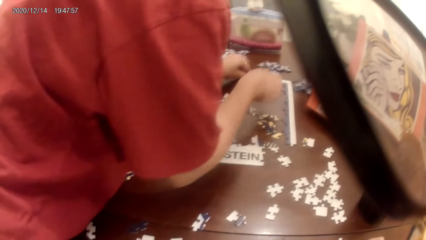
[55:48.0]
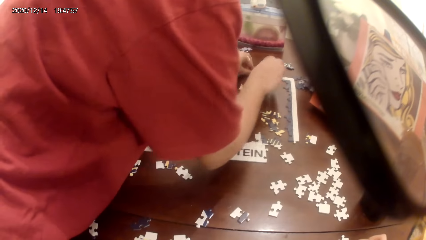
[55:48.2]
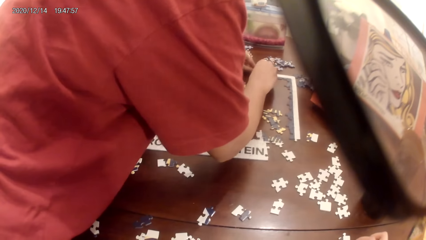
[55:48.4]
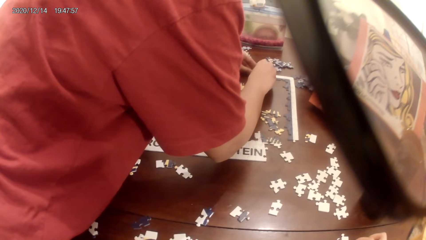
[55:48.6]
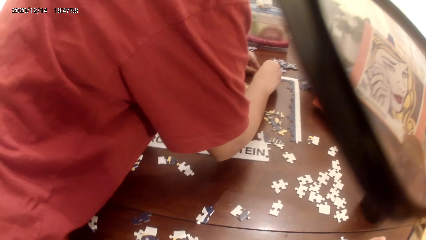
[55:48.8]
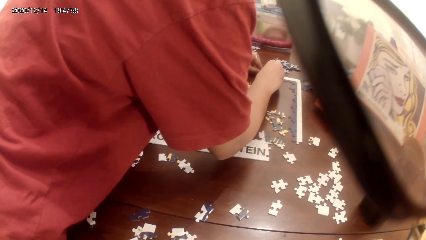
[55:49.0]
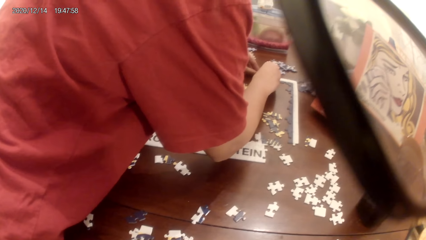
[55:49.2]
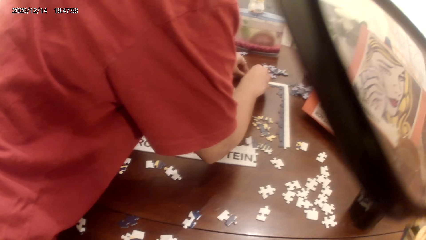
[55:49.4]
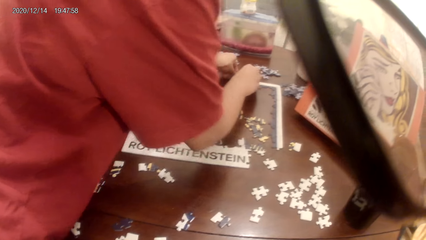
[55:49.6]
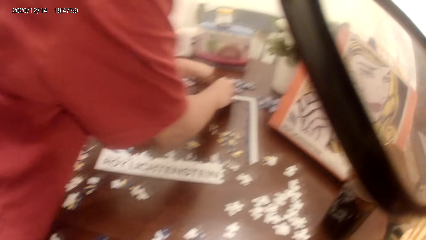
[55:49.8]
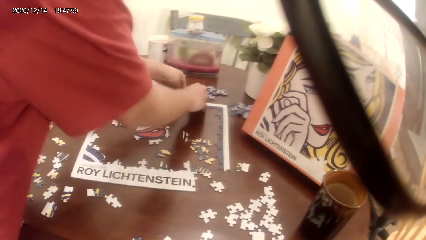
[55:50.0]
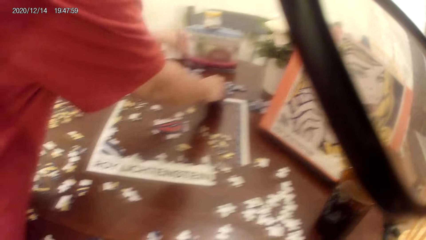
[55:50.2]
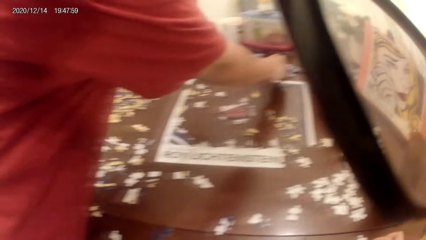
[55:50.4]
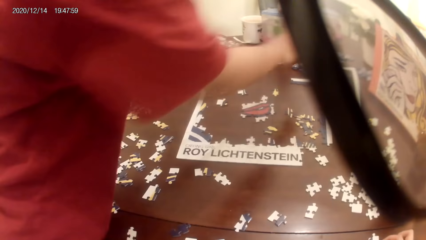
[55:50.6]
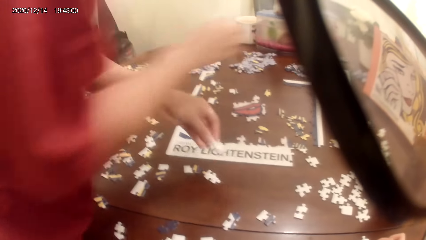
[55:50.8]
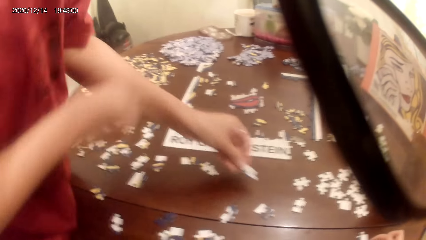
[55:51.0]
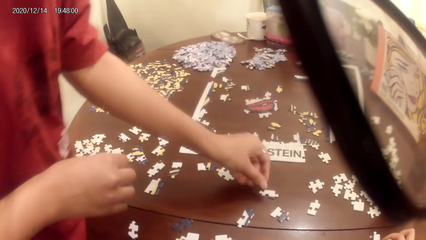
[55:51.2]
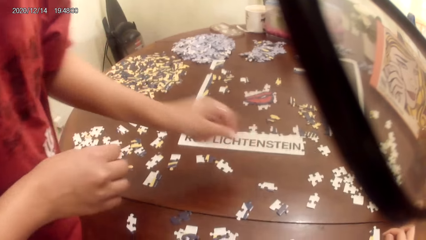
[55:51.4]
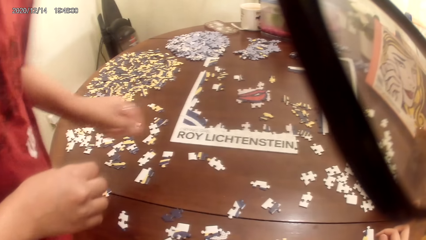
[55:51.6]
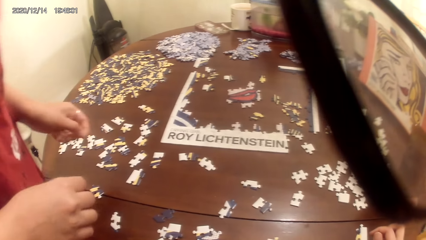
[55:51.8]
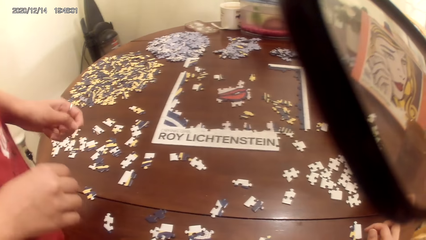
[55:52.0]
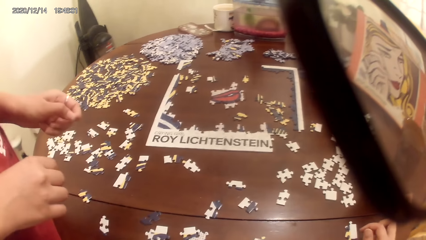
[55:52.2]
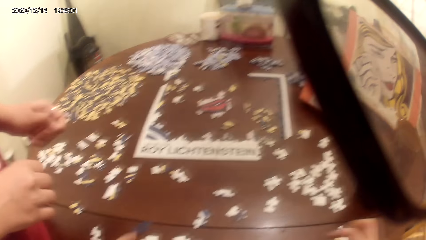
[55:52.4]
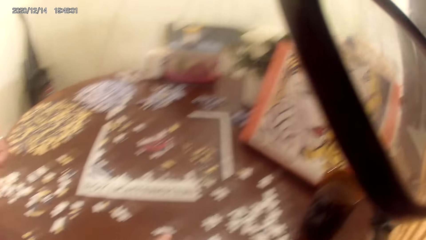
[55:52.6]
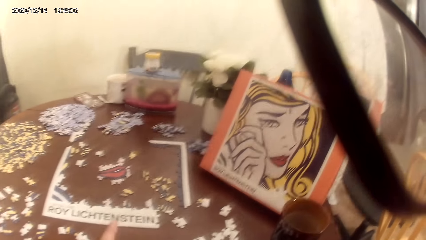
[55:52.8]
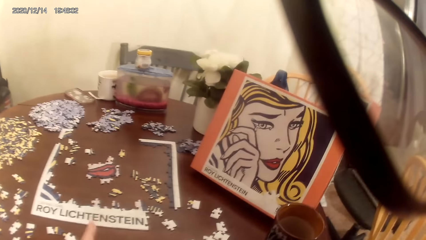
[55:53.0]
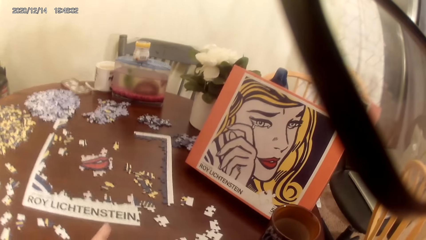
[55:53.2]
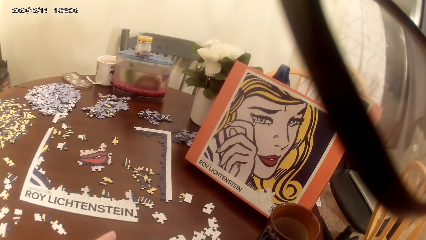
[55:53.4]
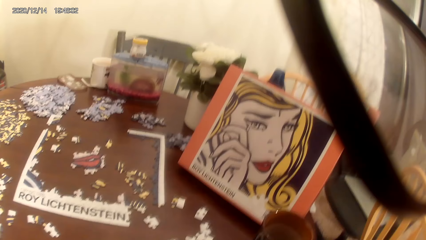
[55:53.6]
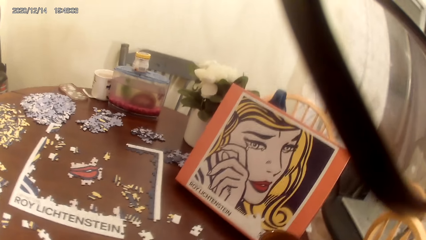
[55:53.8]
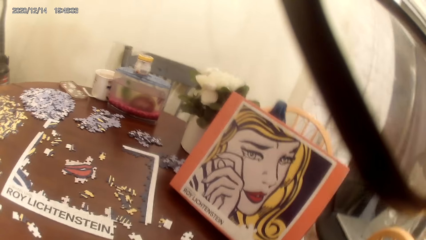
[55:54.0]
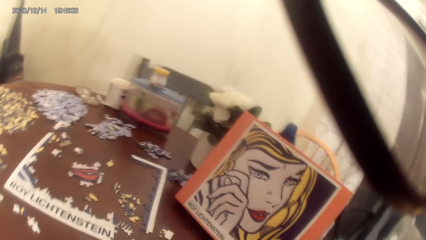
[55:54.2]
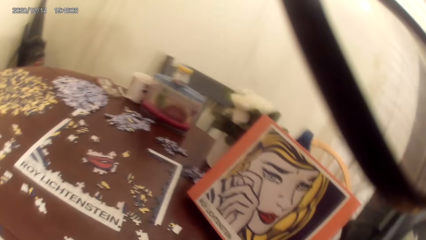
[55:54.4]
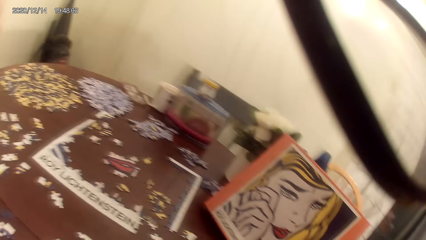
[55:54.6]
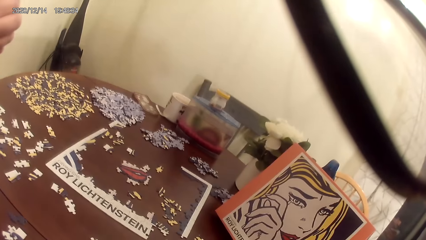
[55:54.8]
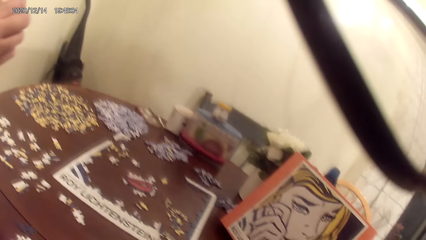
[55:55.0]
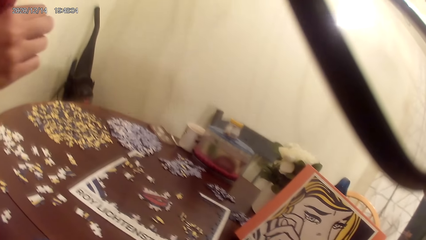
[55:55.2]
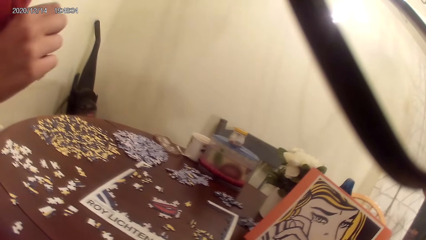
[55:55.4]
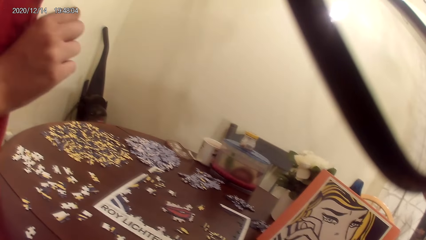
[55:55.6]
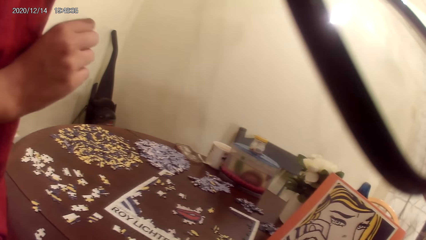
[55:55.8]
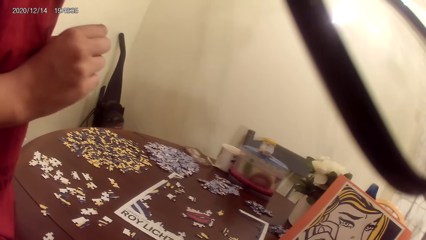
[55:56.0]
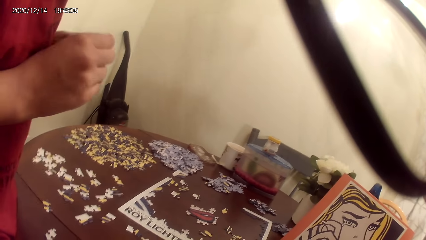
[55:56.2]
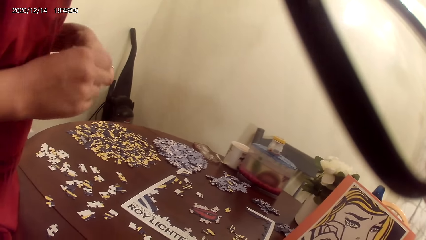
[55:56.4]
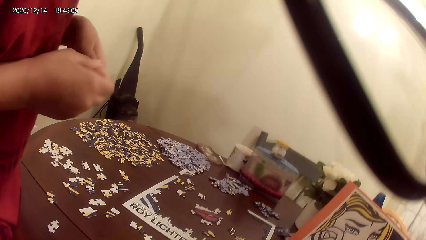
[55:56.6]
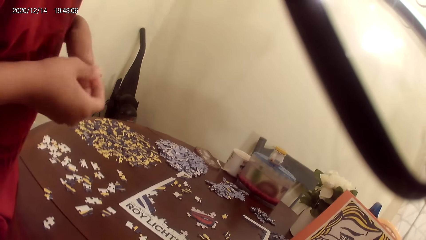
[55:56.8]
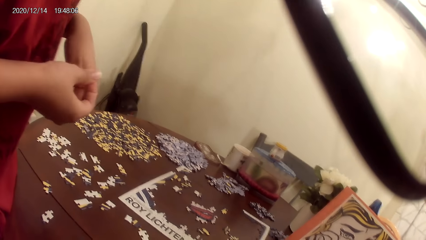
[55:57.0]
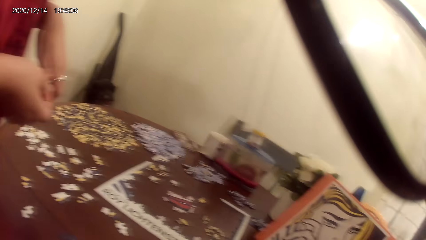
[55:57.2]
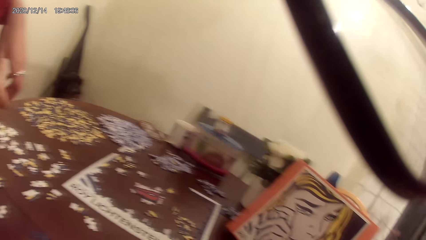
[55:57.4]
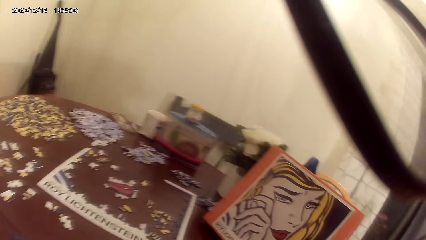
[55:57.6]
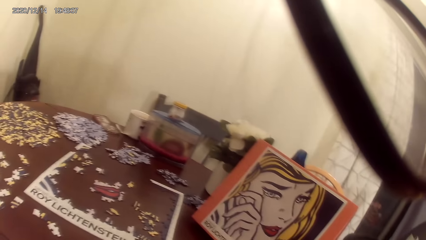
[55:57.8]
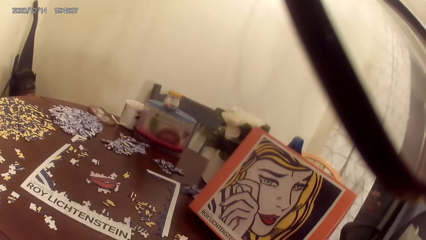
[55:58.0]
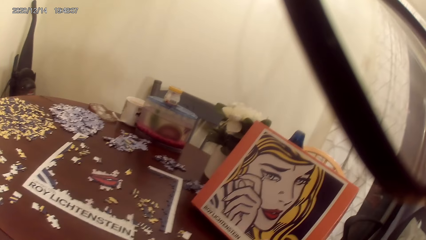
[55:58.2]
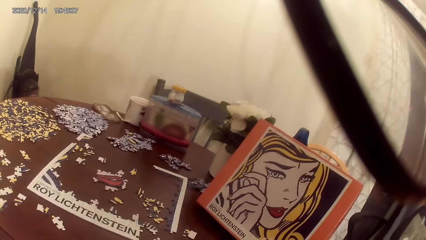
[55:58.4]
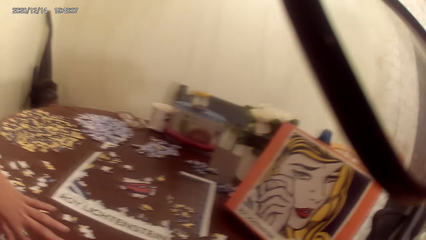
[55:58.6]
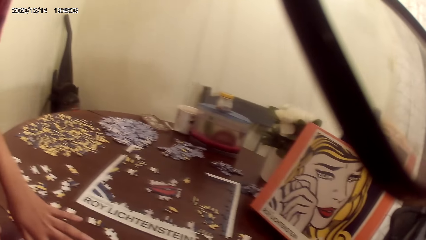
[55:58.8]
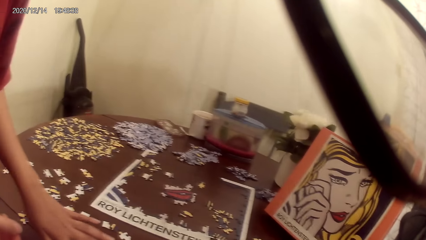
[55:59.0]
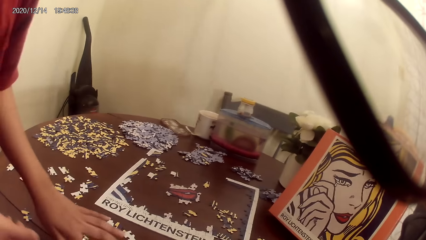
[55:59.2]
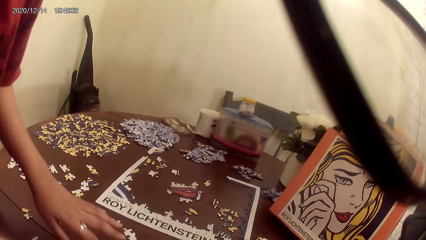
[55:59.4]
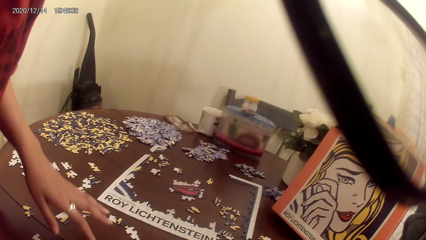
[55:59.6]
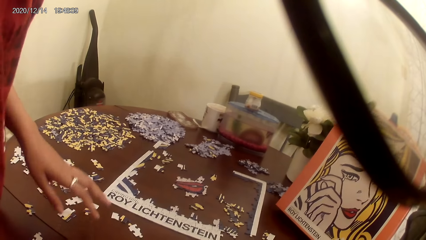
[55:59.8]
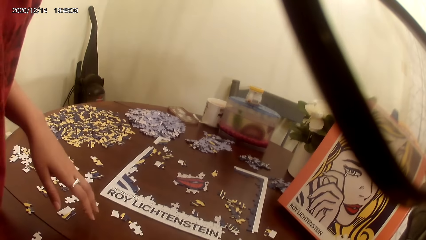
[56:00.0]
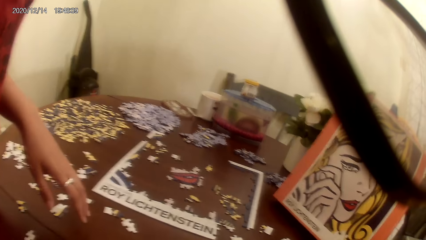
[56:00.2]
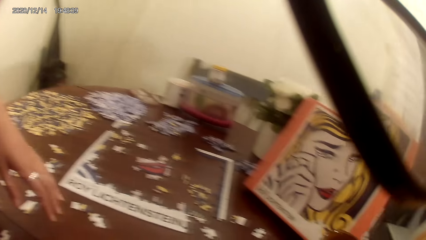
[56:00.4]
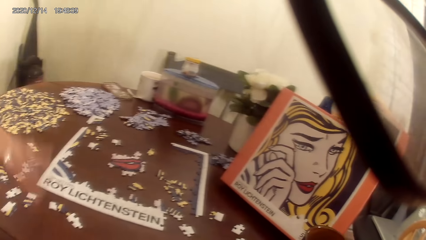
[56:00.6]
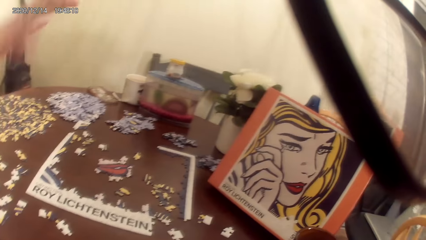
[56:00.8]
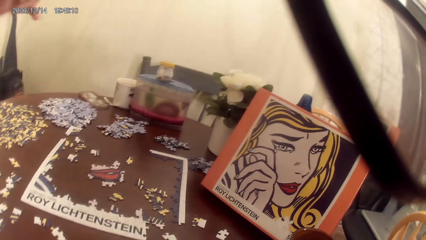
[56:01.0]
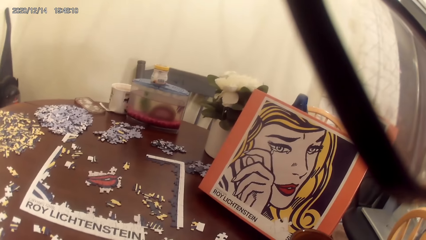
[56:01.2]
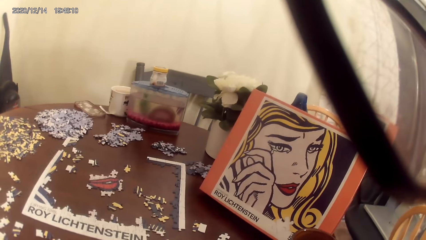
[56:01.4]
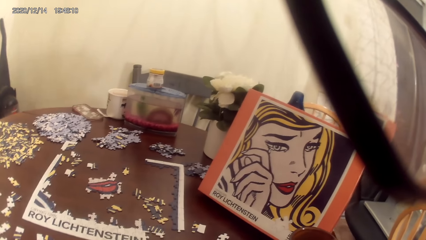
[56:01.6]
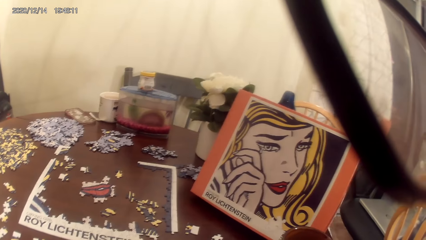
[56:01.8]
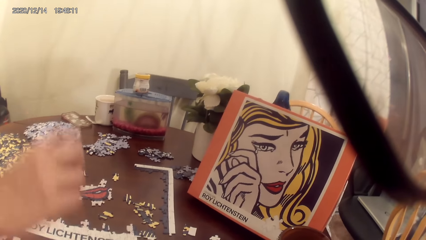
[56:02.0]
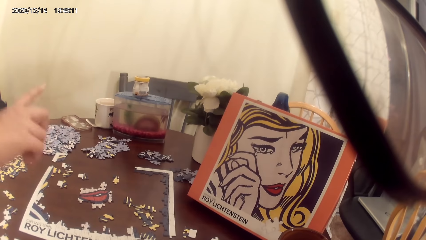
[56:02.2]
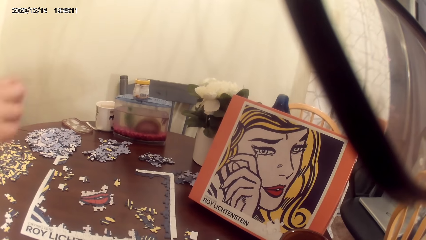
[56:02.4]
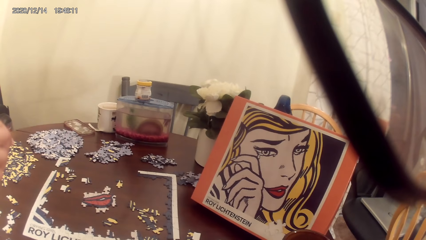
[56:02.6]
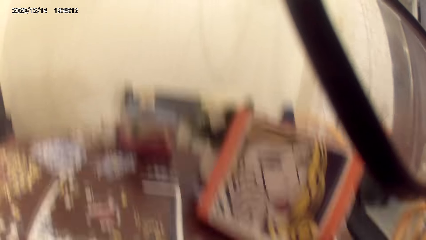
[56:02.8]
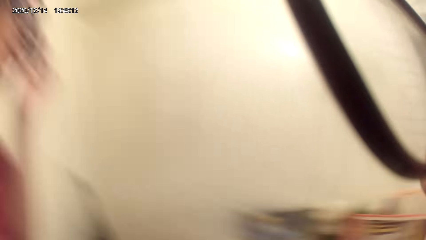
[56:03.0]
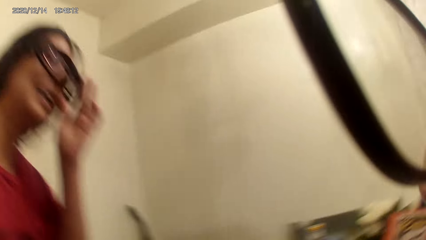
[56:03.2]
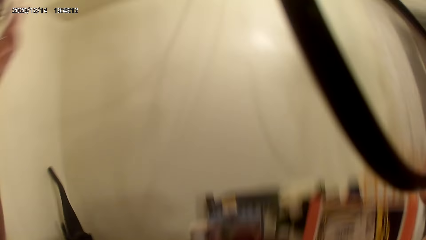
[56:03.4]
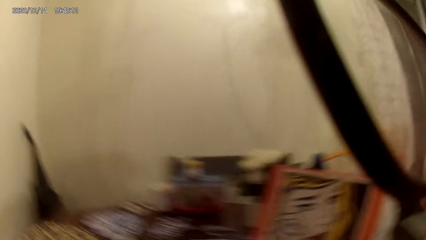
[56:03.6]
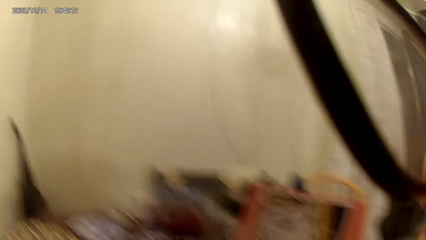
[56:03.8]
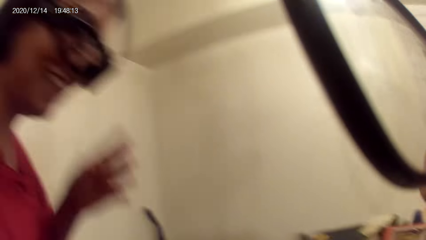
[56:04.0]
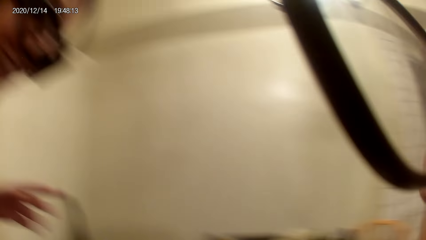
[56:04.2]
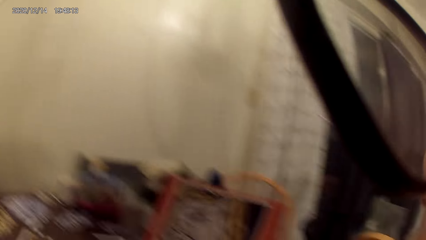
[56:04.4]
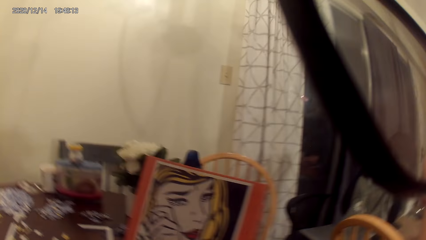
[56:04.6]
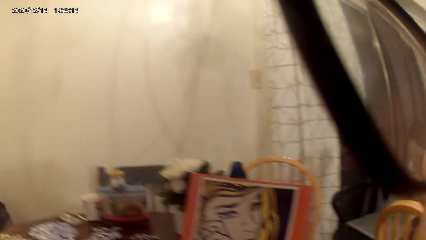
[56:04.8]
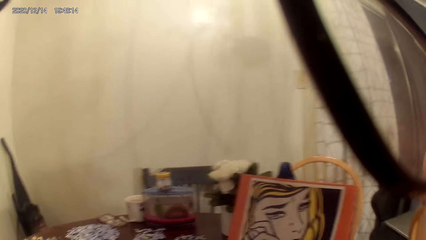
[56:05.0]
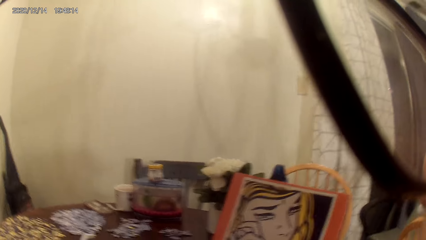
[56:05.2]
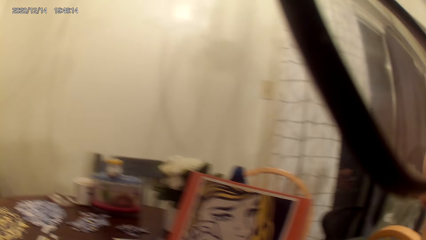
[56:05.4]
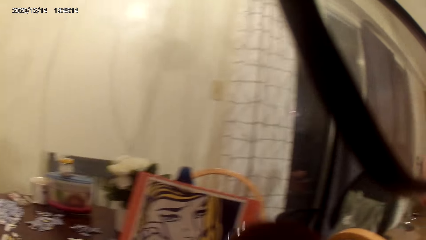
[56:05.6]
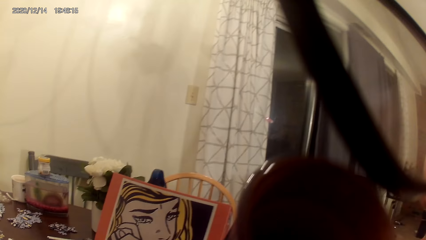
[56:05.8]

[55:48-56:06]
A person plays the dominoes game or jigsaw puzzle. The camera wearer talks to the person. They look around. The person talks with the camera wearer. The camera wearer and the person laugh.
